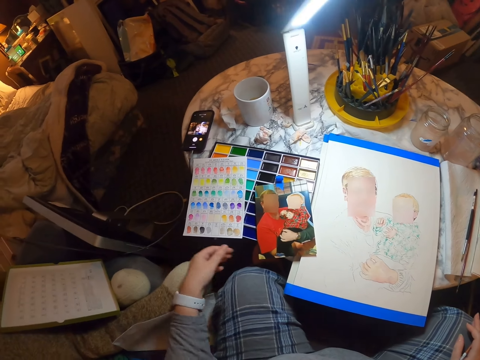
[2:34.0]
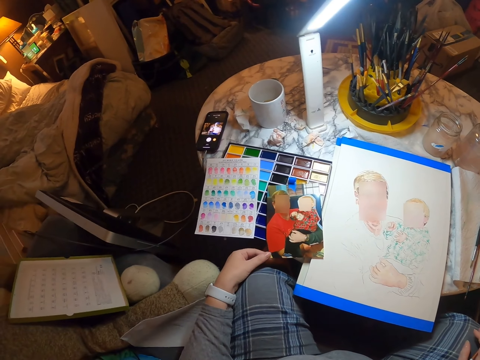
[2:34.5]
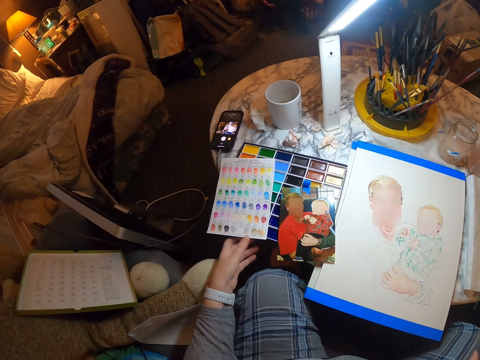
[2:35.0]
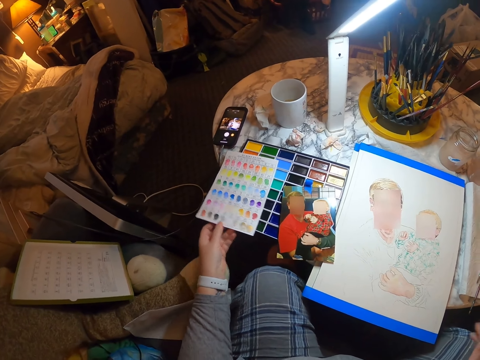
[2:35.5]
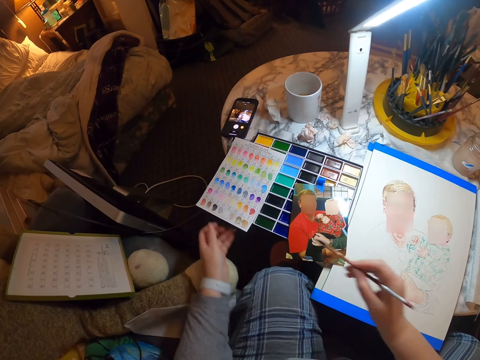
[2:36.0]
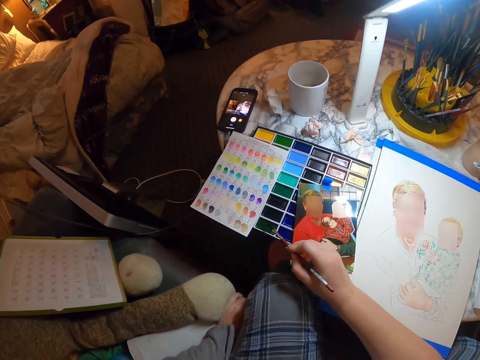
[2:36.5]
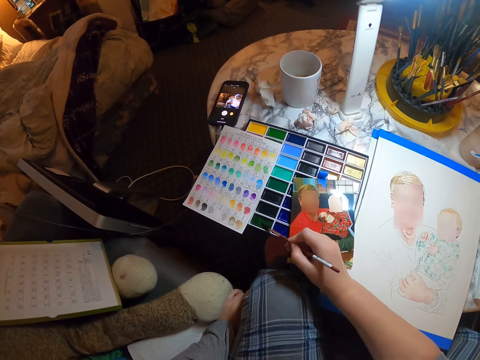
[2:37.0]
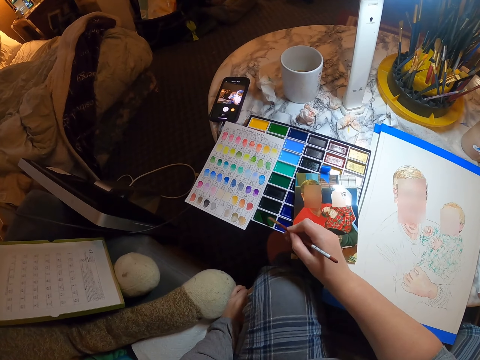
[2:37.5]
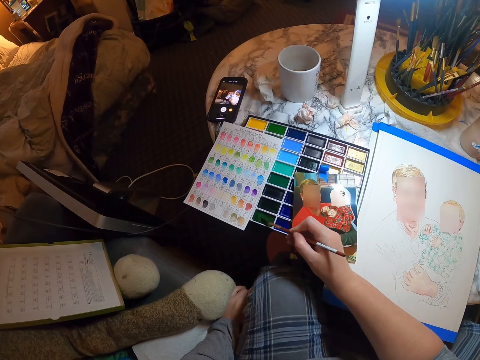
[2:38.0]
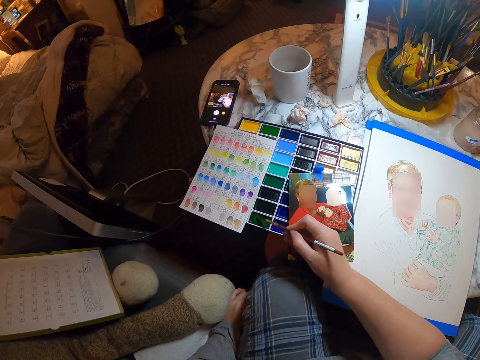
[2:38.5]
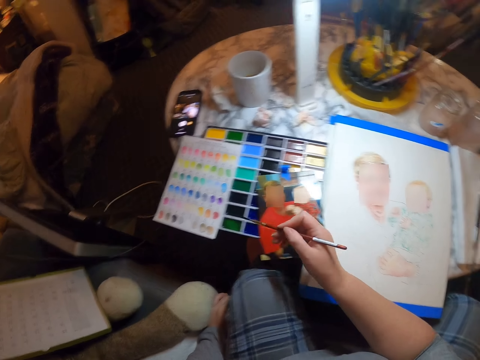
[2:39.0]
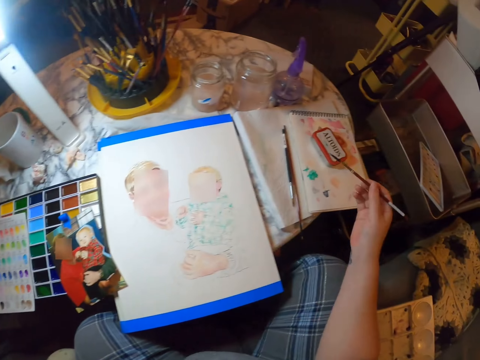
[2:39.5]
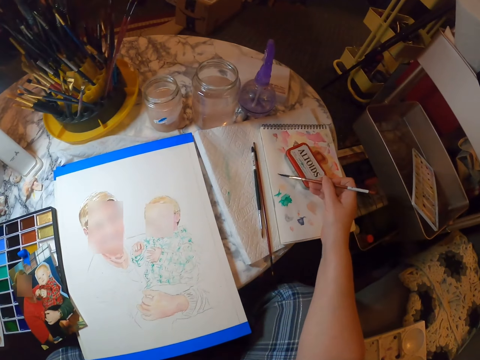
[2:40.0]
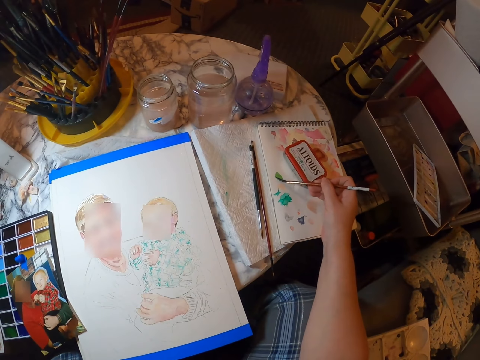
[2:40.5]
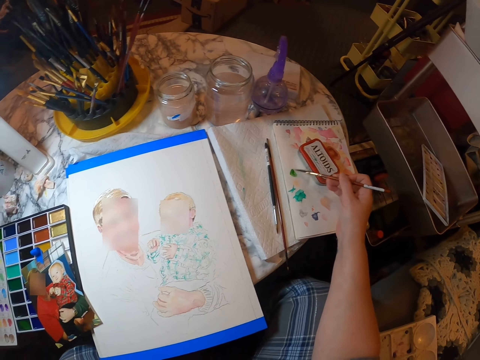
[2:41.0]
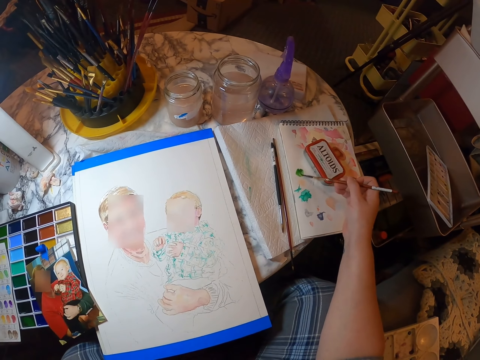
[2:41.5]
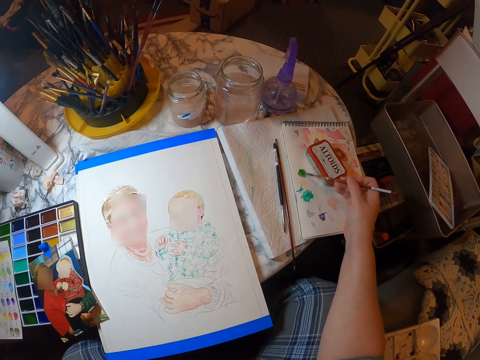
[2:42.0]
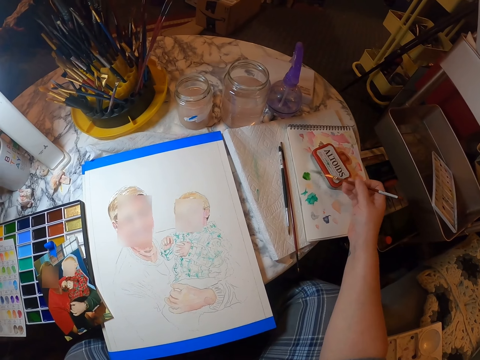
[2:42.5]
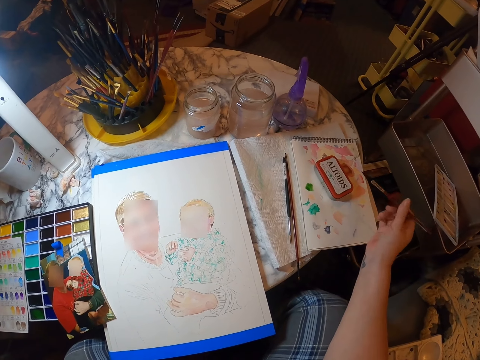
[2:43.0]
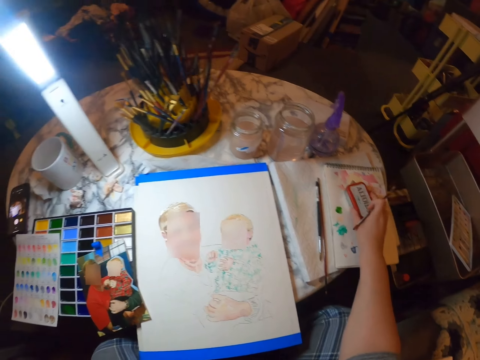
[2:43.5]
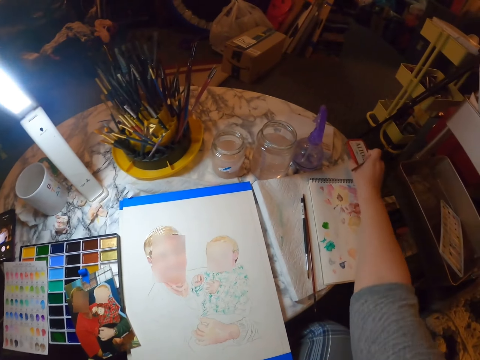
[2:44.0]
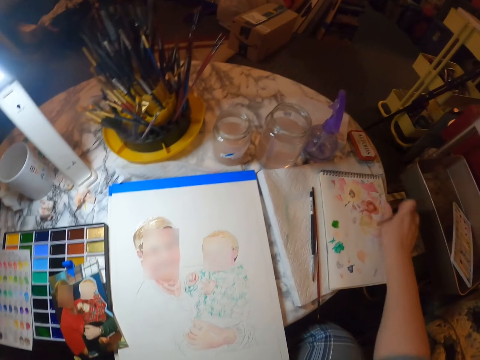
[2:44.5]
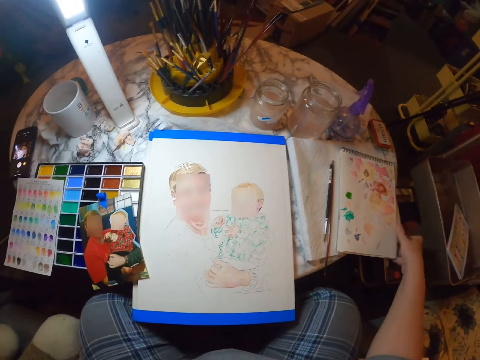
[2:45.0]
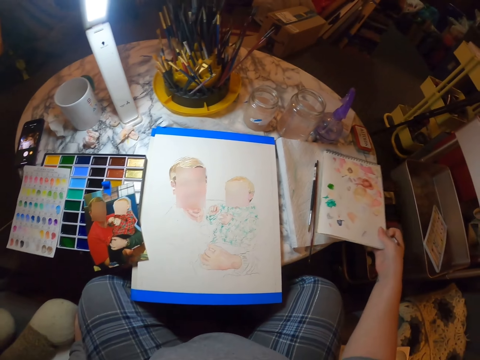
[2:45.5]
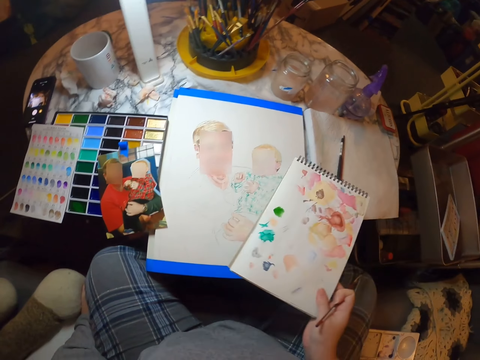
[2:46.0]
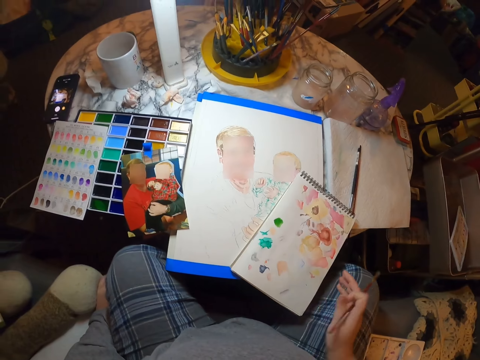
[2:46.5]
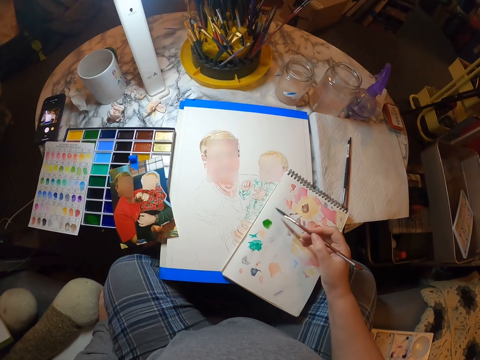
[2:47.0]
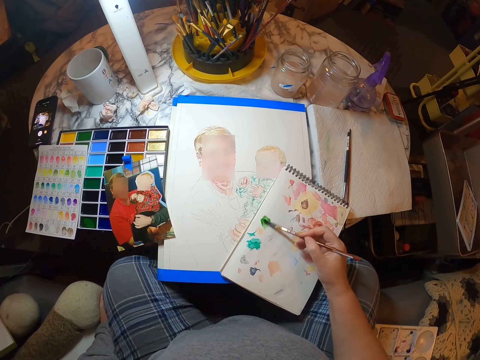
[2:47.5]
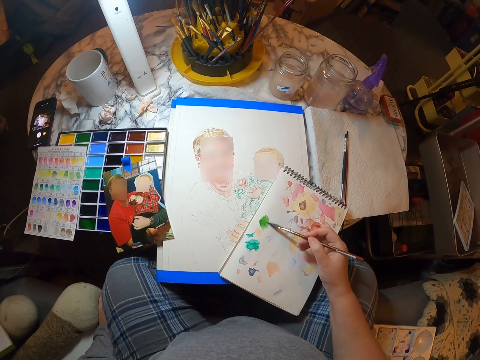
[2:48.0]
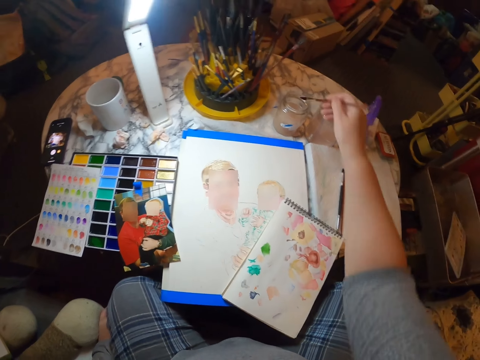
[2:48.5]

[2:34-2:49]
The camera wearer looks at a picture. They move the picture. They move a paint sample. They take paint. They apply different paint. They put paint on a book. They take a paint set. They put the paint set on the table. They take the book. They put the book on the desk. They put paint on the book.

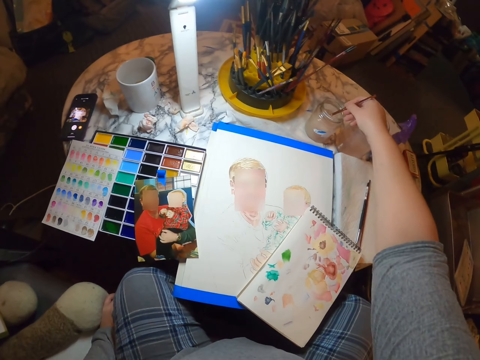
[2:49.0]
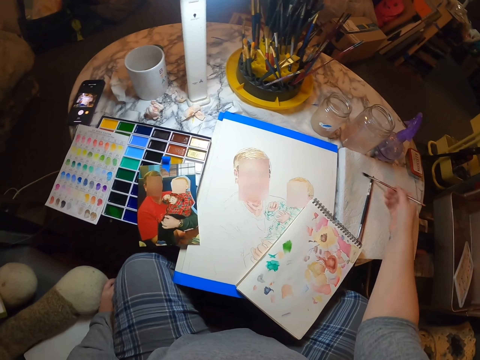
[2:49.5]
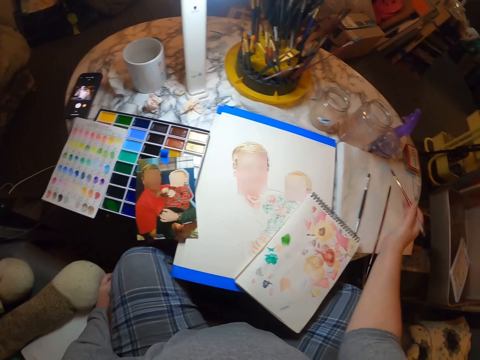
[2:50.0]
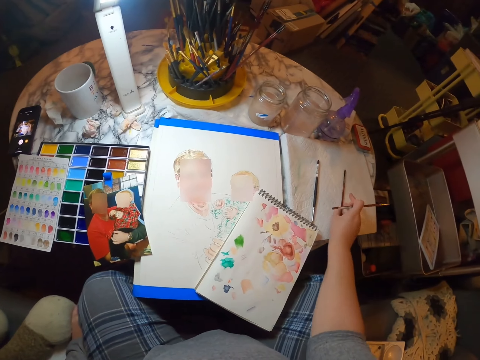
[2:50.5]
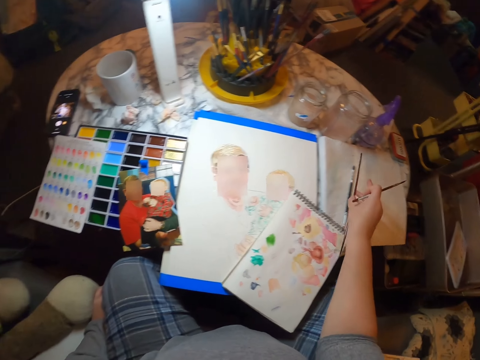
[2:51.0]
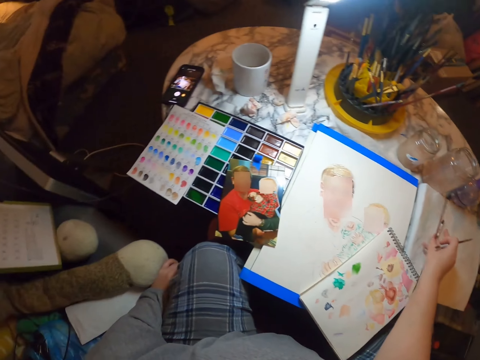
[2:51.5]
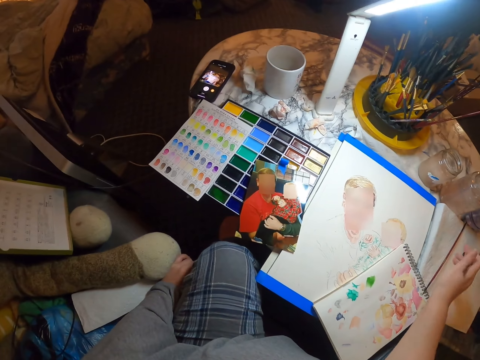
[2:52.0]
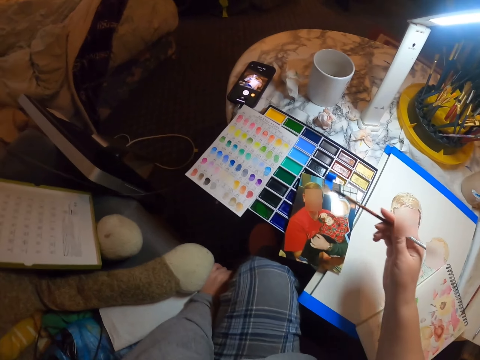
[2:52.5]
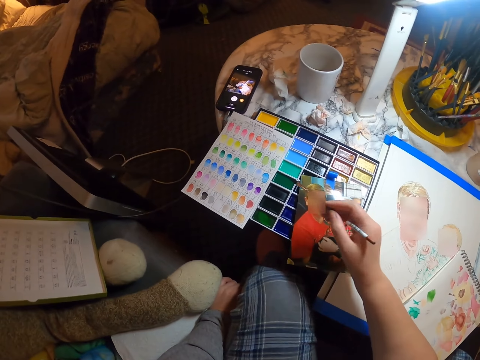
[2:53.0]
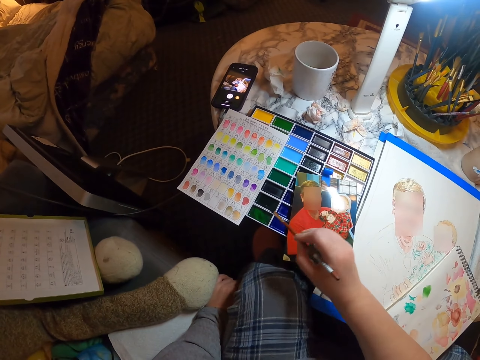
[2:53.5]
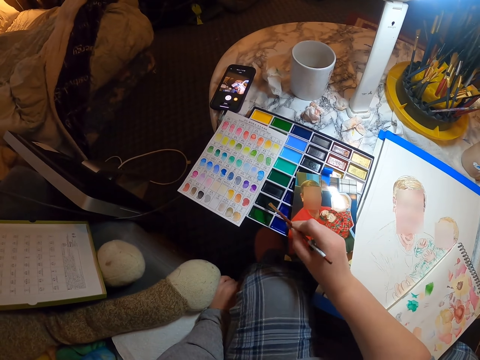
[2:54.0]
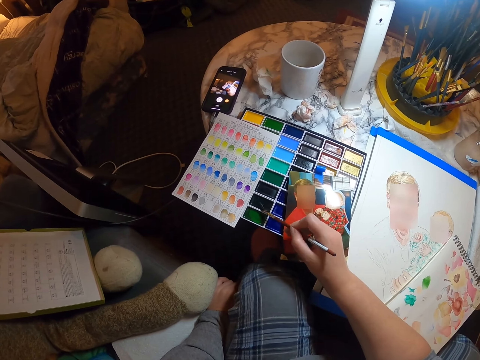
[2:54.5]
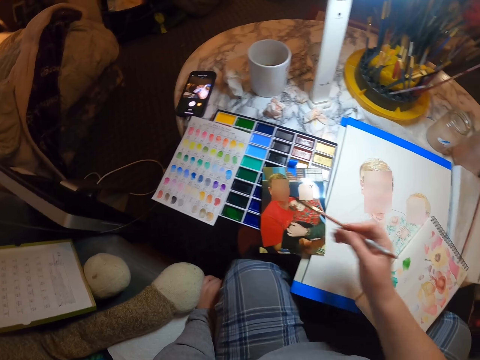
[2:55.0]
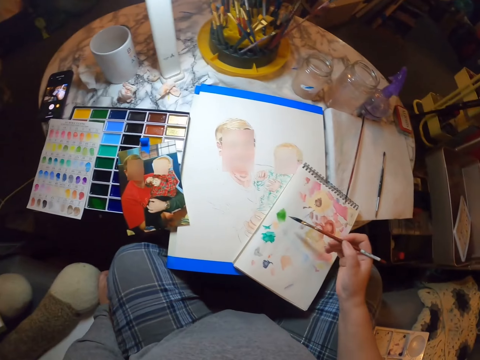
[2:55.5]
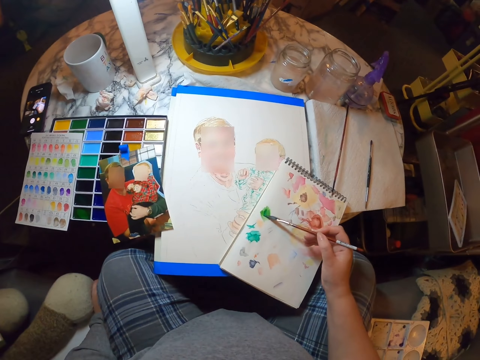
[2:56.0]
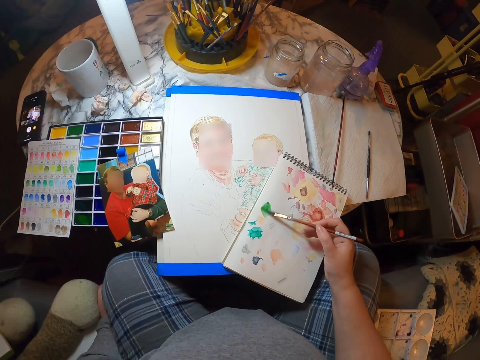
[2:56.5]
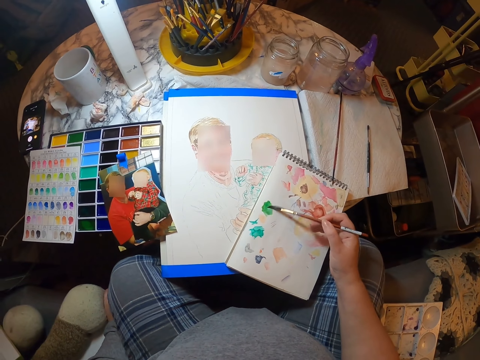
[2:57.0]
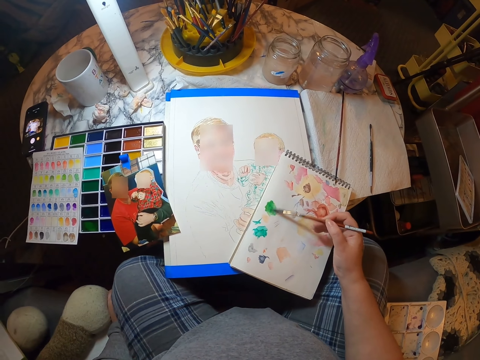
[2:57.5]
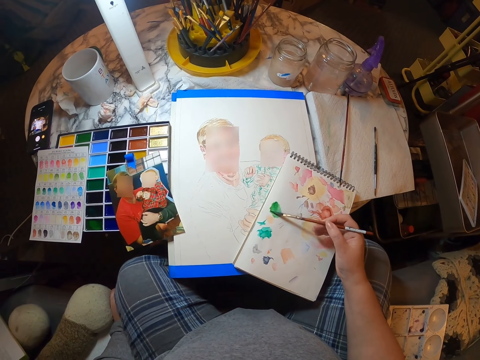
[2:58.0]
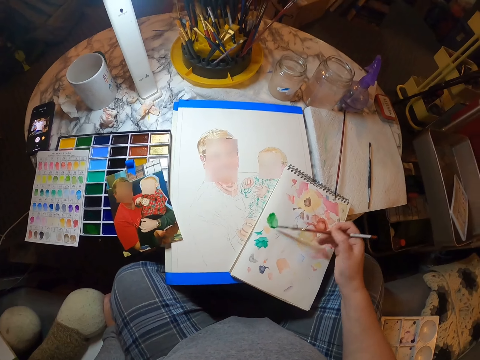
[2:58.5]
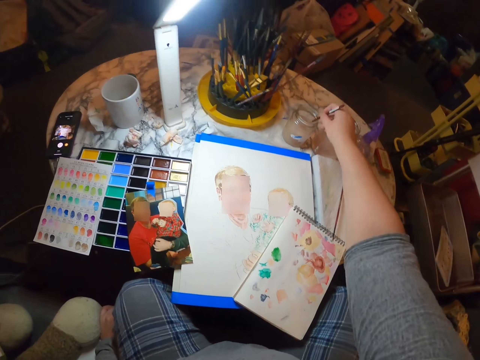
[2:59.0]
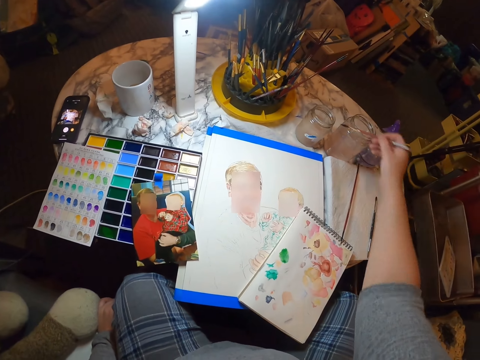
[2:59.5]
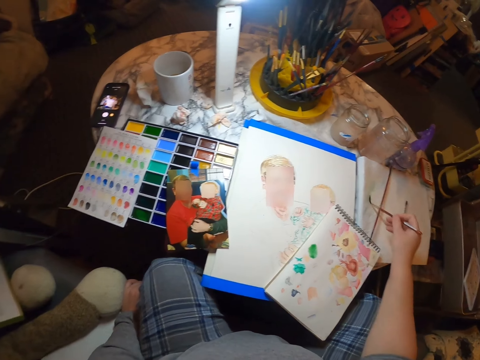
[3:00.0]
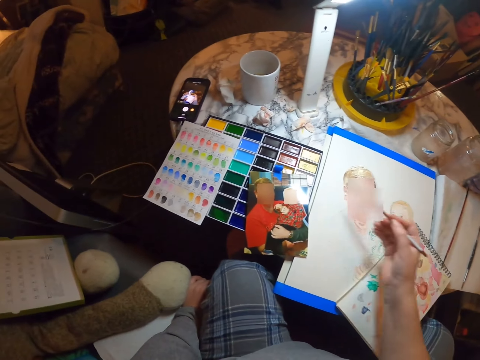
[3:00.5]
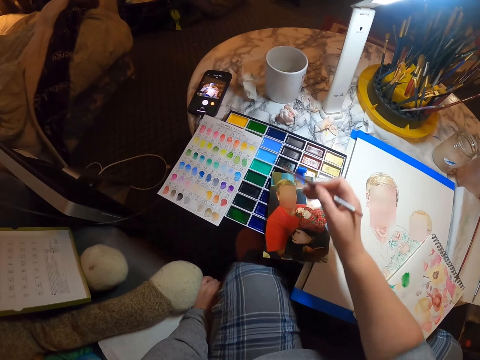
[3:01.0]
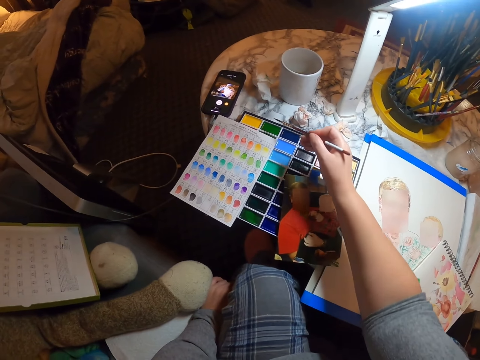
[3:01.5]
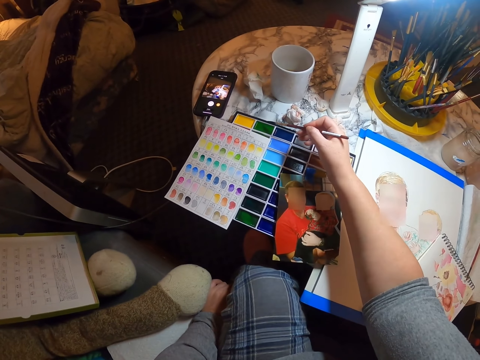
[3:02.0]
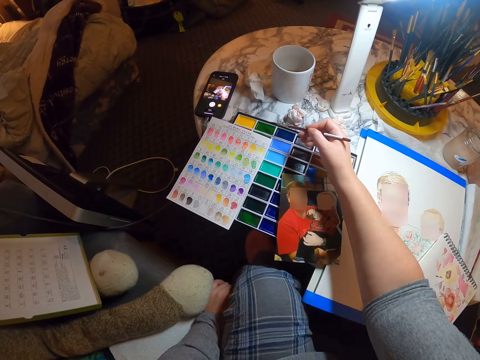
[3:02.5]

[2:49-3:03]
The camera wearer dips a brush in the jar. They rub the brush on the book. They move the brush. They take paint. They put paint on the book. They dip the brush in the jar. They rub the brush on the book. They move a hand.
